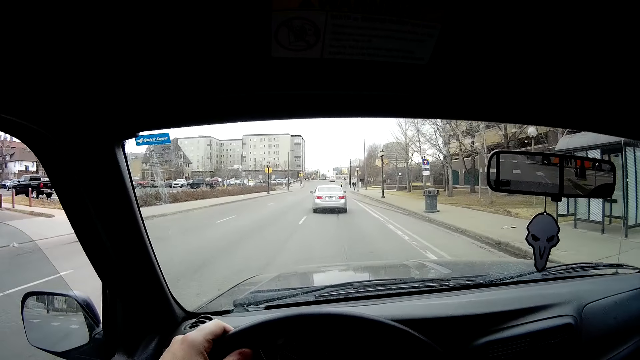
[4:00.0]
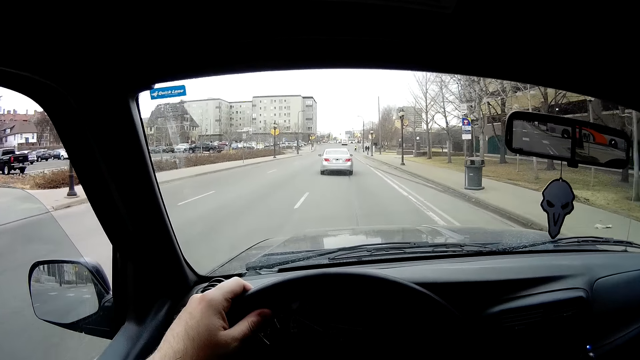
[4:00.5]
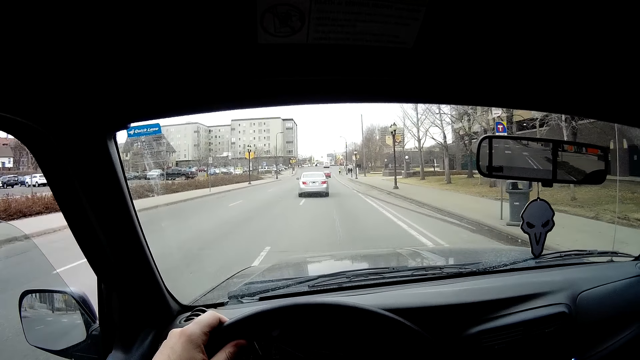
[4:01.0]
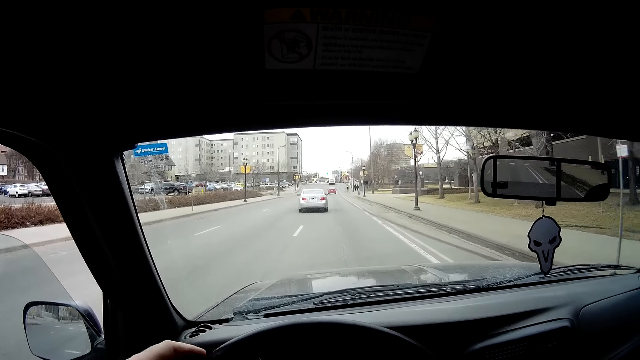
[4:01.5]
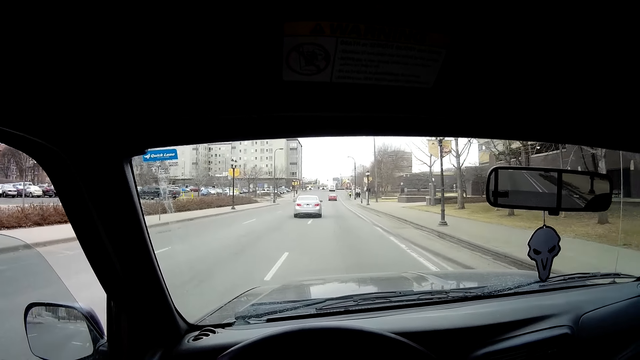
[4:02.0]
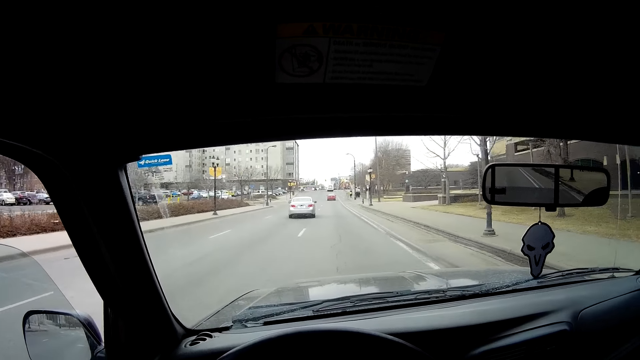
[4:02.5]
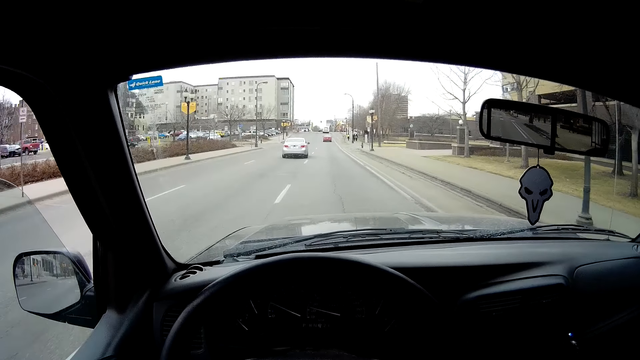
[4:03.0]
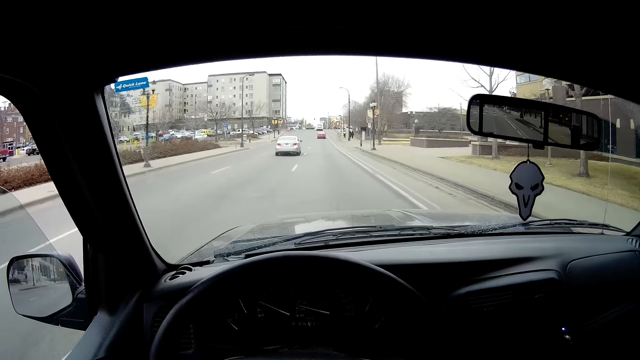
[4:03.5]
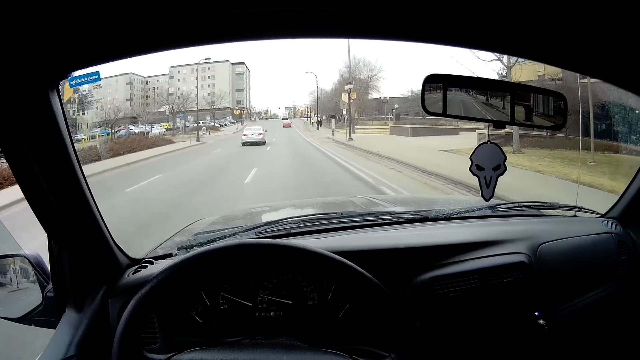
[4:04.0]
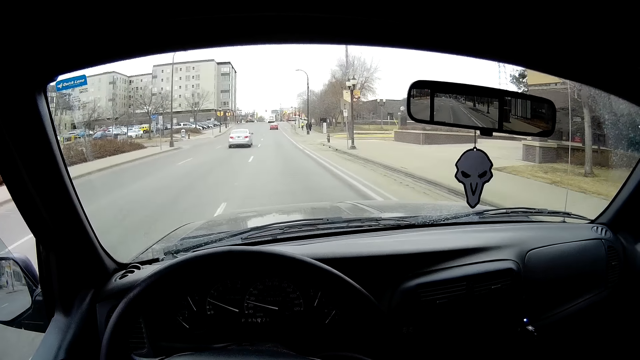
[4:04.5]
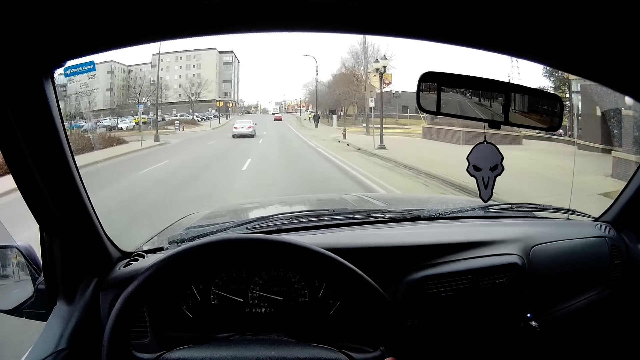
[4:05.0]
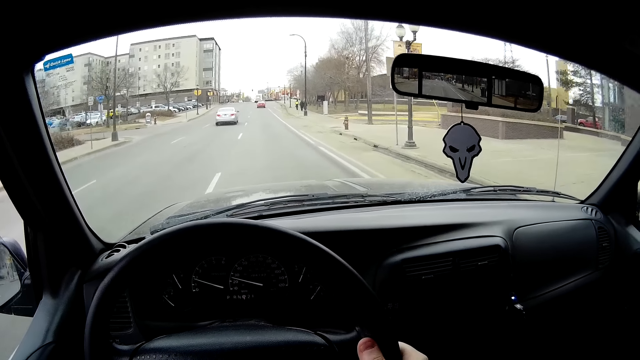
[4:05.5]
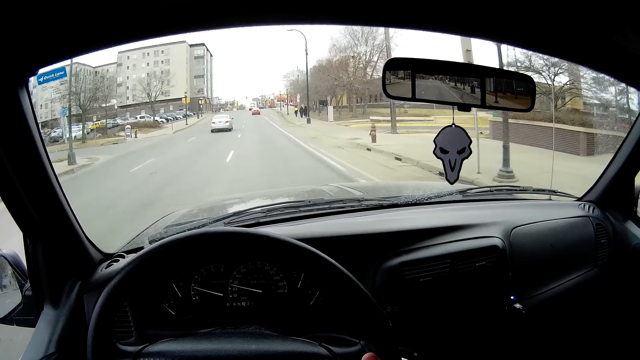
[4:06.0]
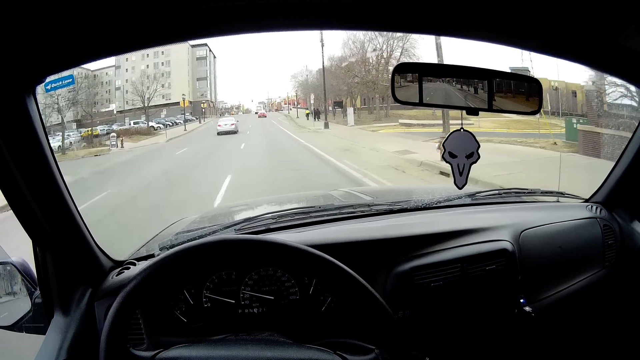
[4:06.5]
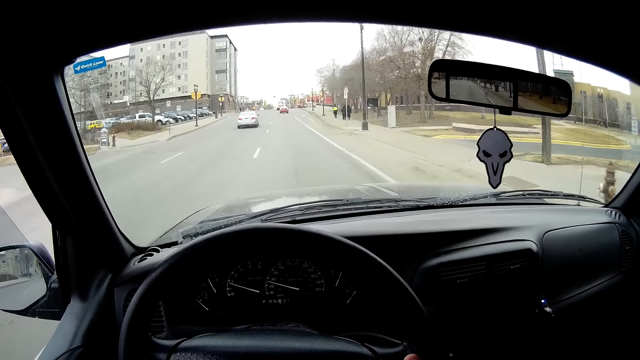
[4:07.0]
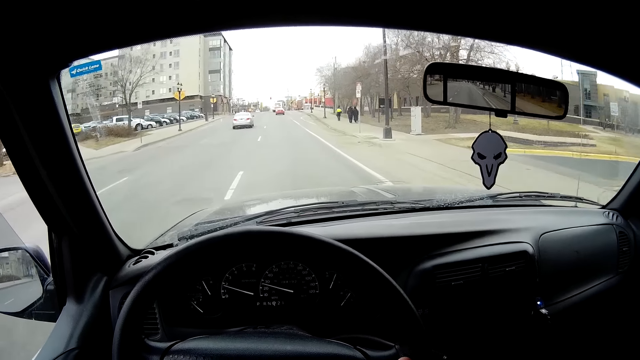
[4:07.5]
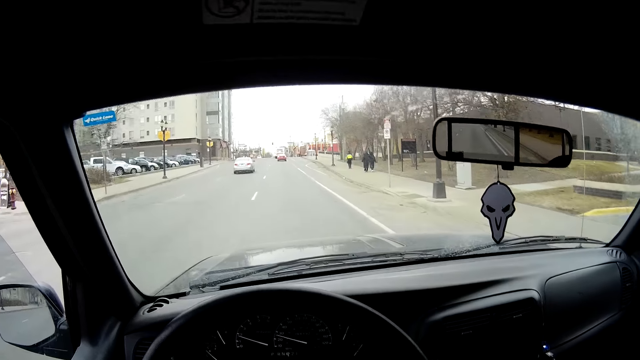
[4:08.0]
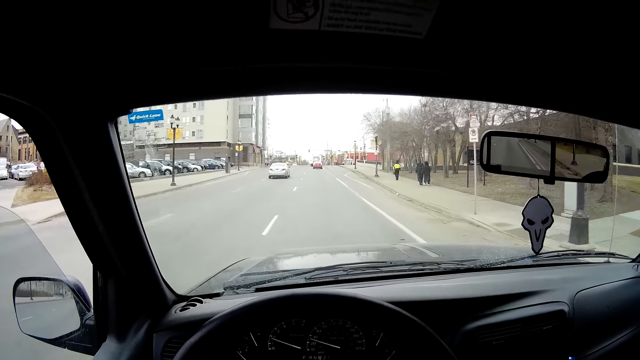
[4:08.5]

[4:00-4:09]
The camera wearer raises his left hand. He looks at the windscreen. He lowers his left hand.

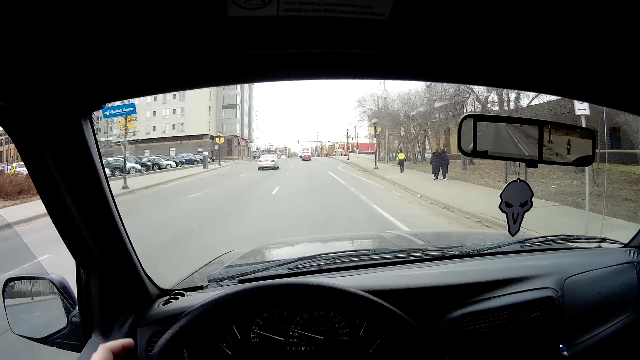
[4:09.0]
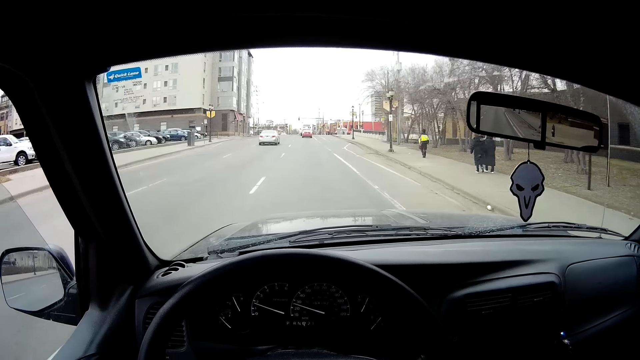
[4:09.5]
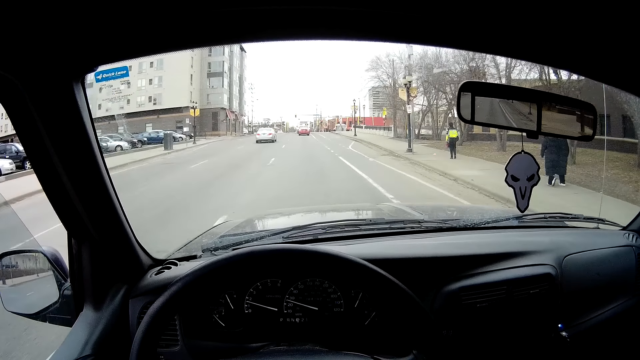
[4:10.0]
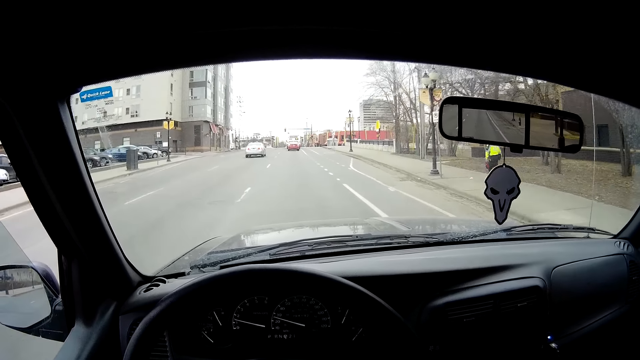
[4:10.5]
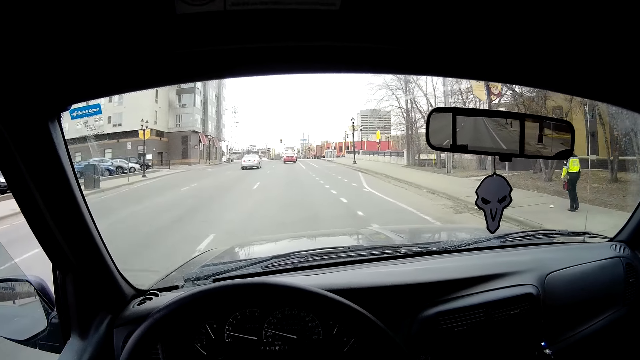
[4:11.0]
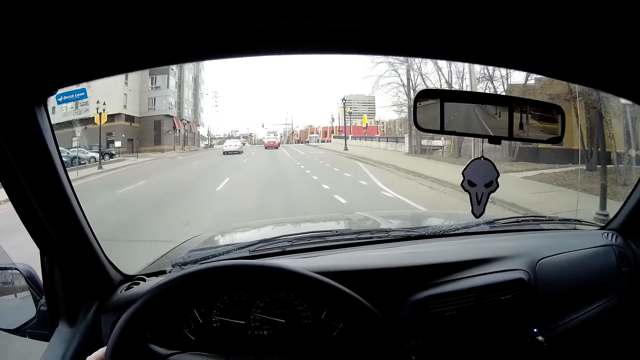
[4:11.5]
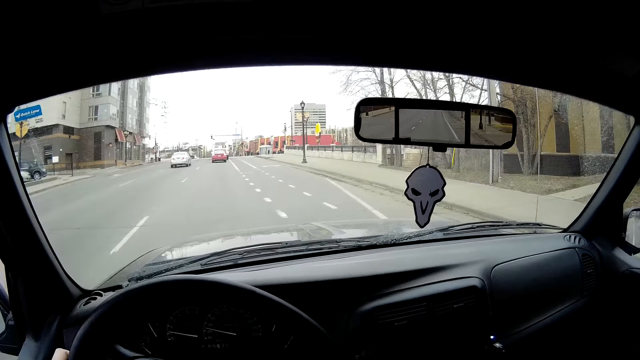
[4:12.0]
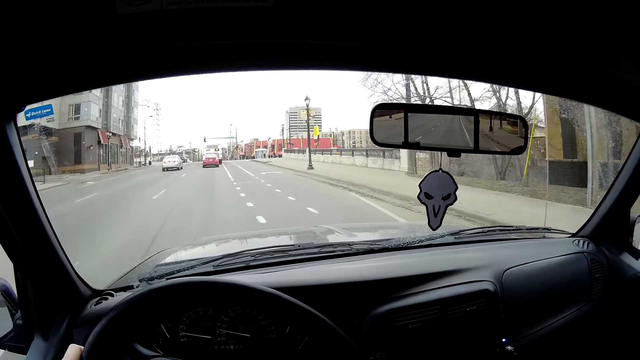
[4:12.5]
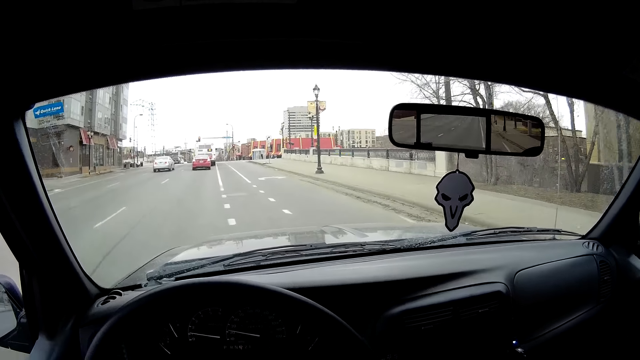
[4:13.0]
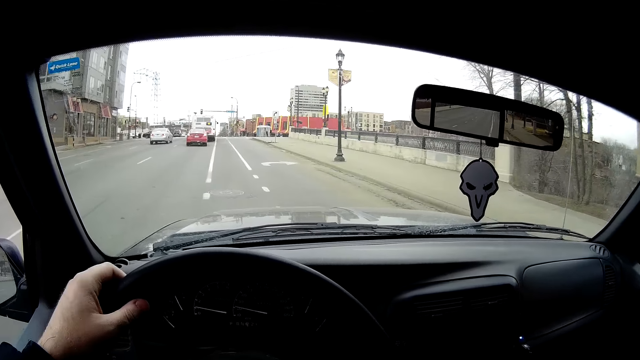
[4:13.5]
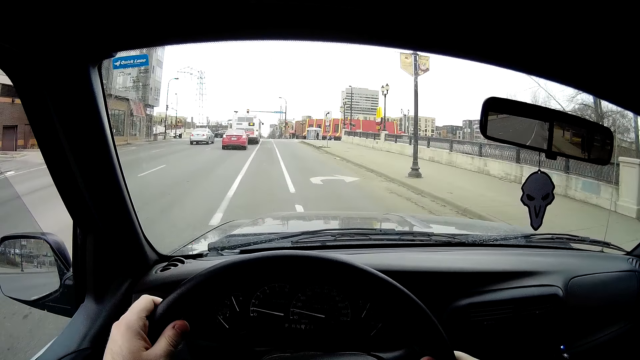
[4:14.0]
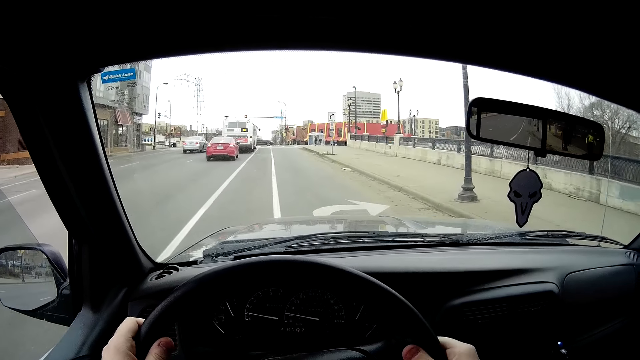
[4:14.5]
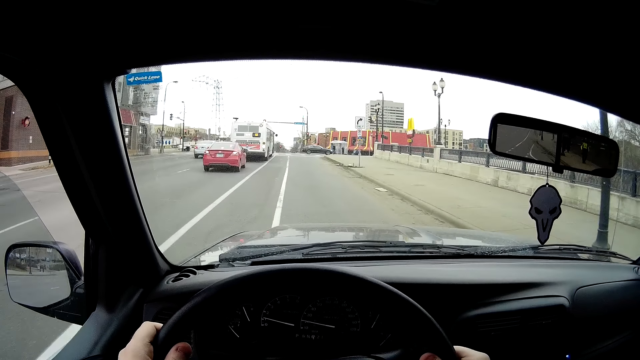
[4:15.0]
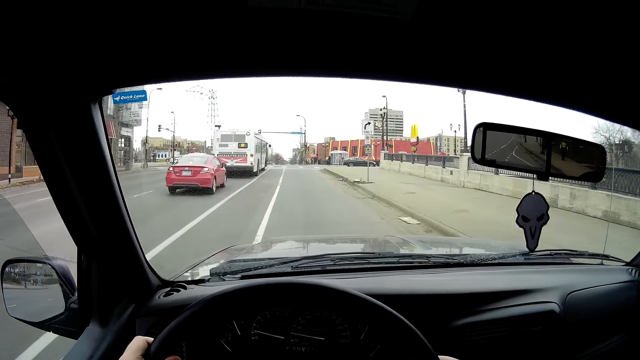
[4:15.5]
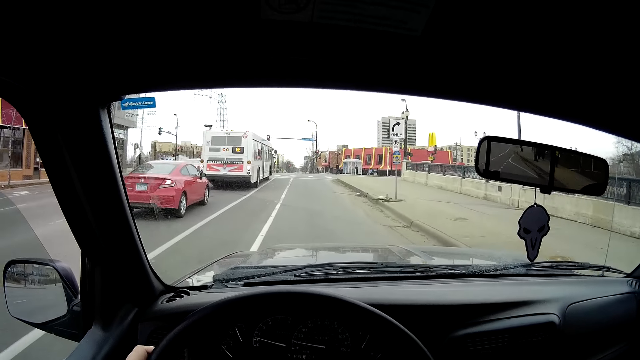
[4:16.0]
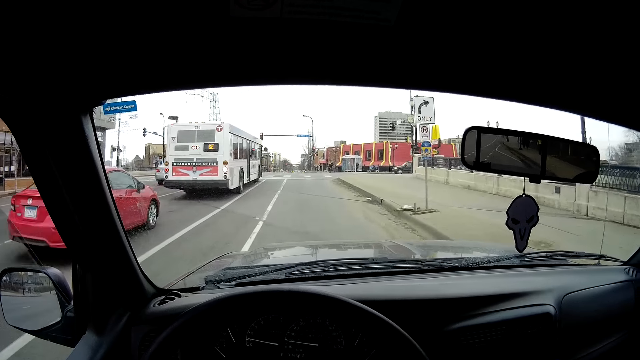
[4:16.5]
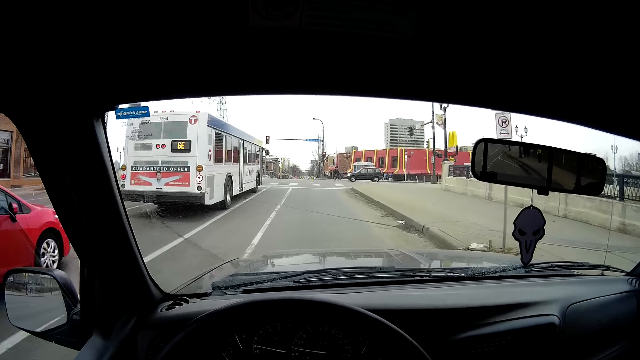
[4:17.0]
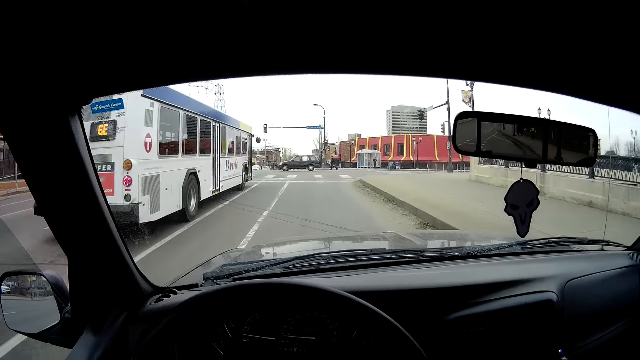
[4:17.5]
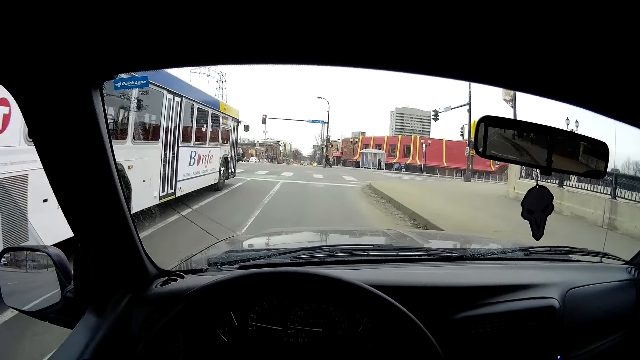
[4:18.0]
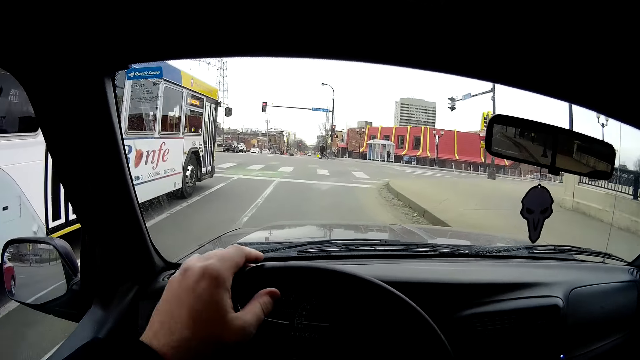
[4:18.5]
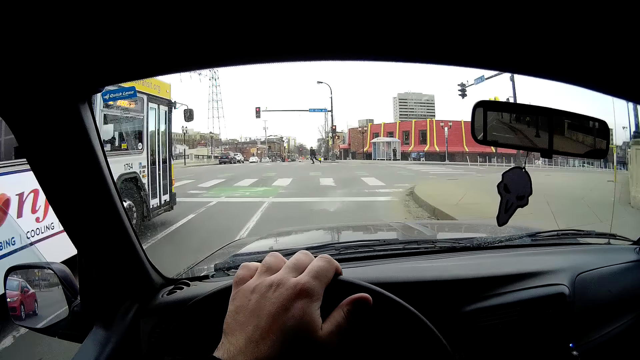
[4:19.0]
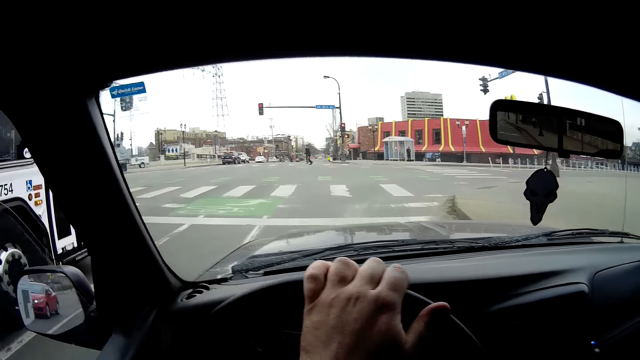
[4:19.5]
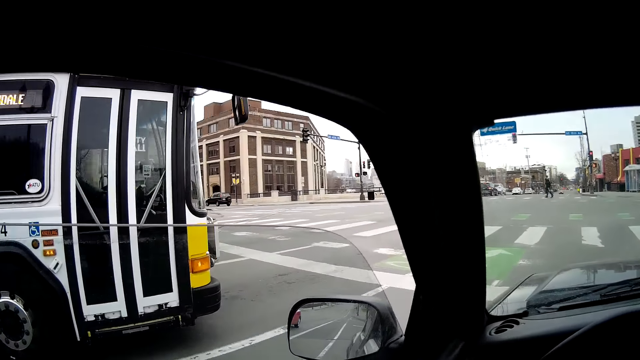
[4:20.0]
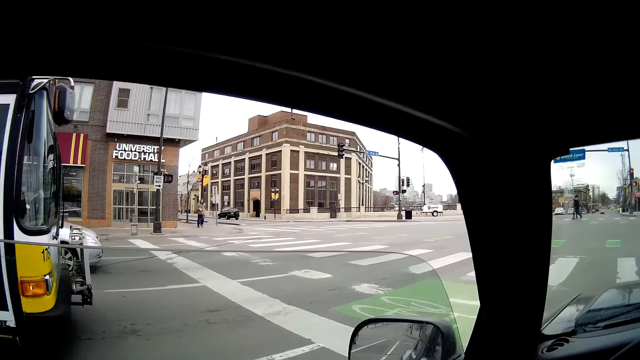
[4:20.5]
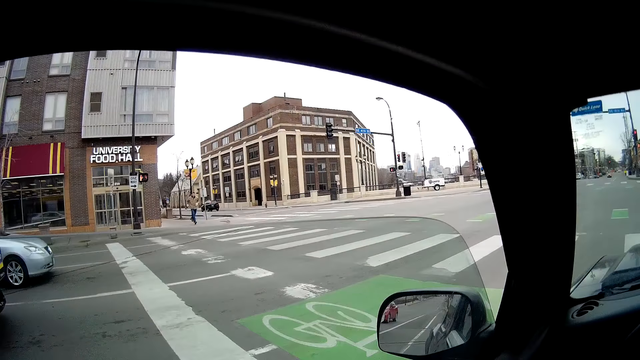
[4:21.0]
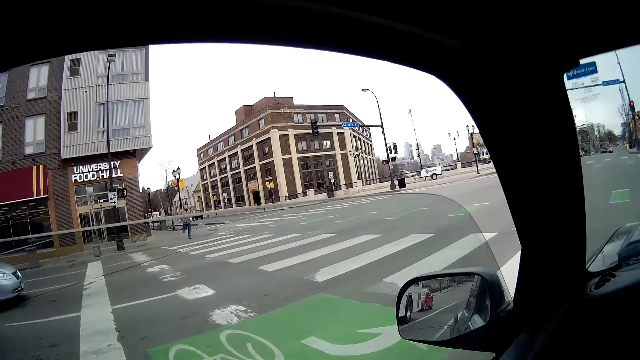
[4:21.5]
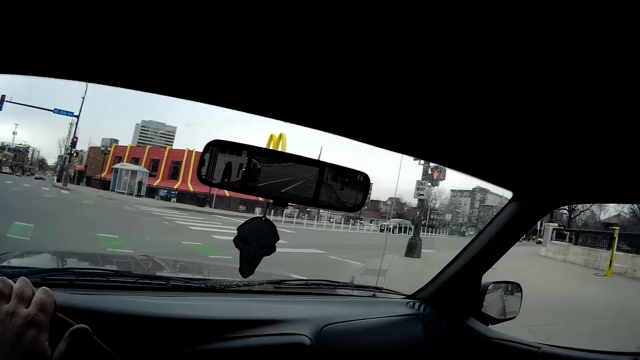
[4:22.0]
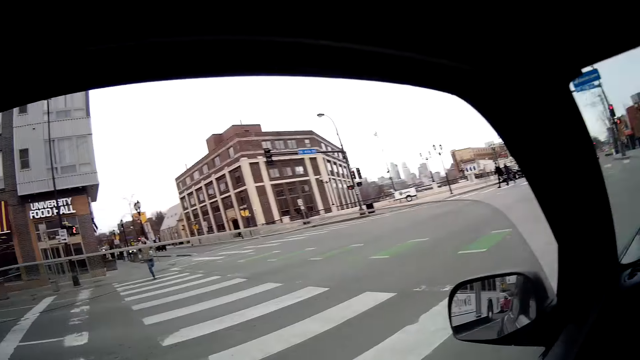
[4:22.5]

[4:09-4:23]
A person walks on the pavement. Another person walks on the pavement. Another person walks on the pavement. The camera wearer looks at the windscreen. He turns the steering wheel. He holds the steering wheel. He looks to his left. Another person runs on the zebra crossing.
